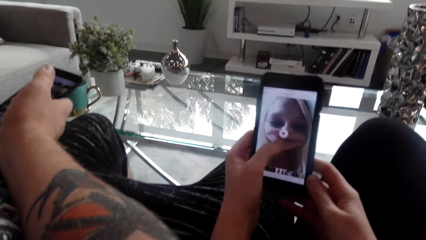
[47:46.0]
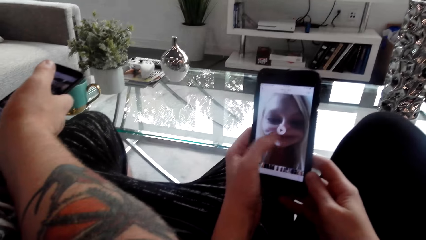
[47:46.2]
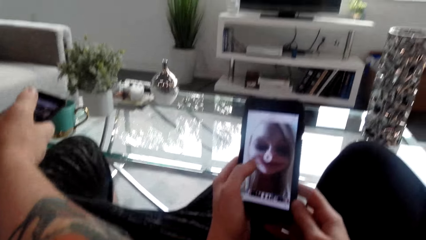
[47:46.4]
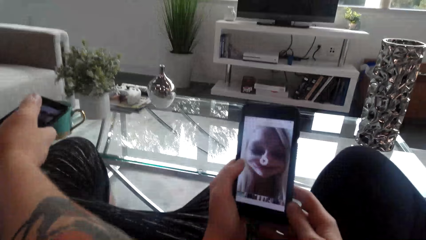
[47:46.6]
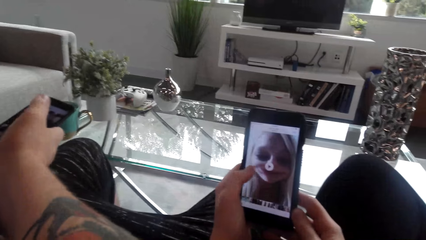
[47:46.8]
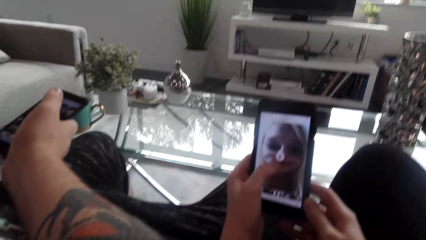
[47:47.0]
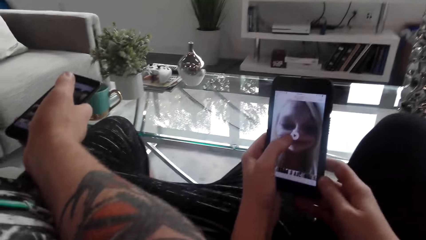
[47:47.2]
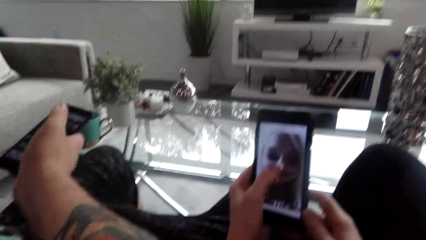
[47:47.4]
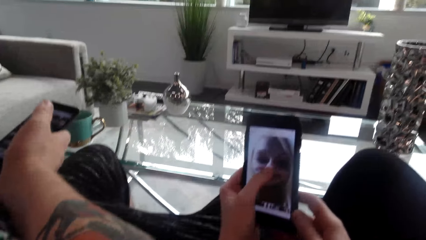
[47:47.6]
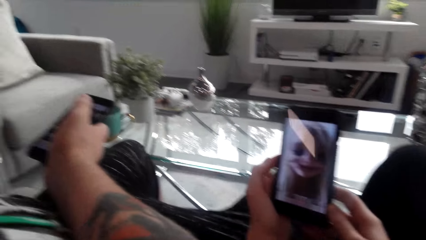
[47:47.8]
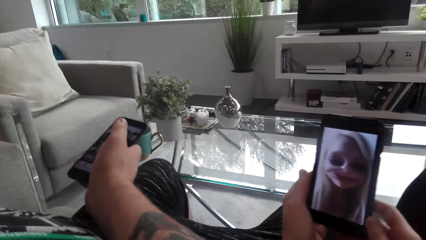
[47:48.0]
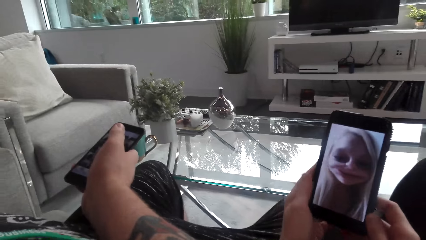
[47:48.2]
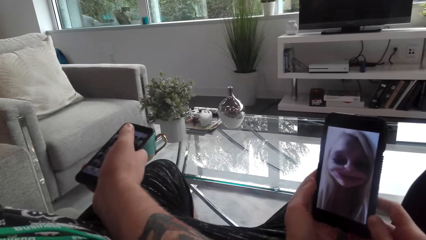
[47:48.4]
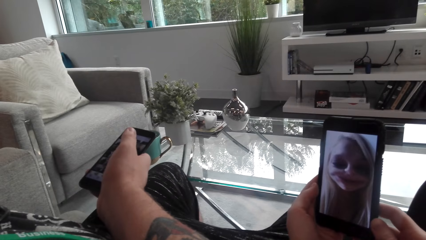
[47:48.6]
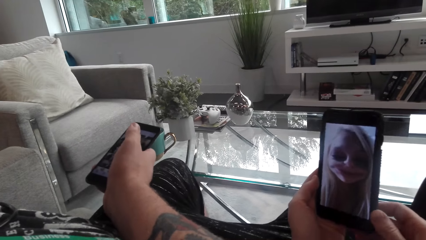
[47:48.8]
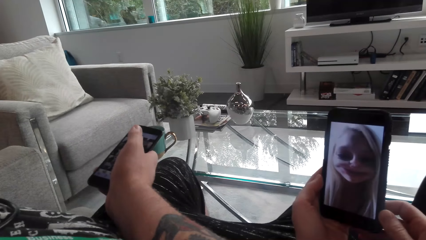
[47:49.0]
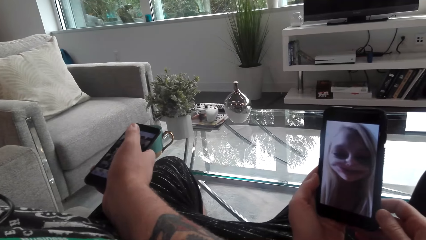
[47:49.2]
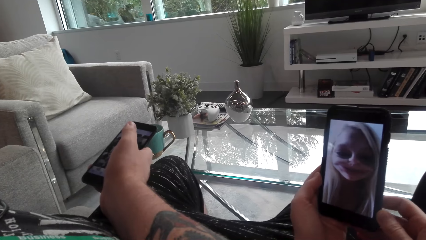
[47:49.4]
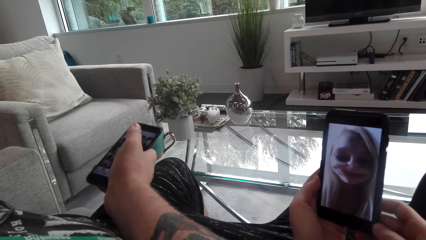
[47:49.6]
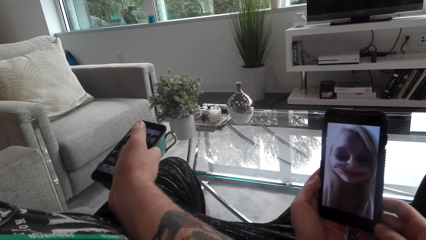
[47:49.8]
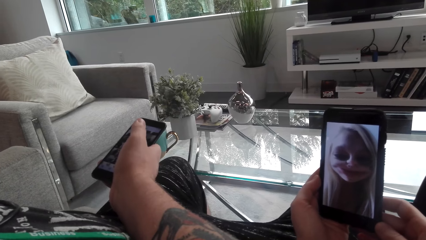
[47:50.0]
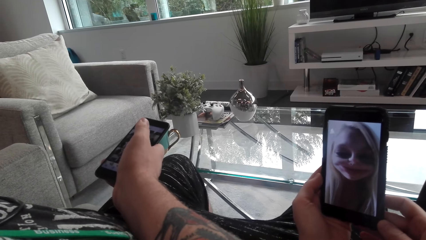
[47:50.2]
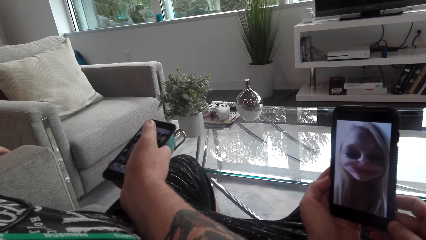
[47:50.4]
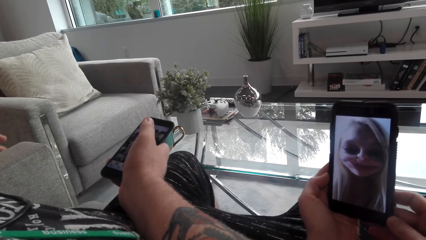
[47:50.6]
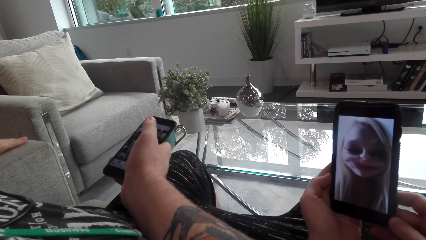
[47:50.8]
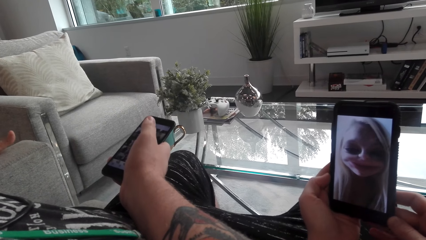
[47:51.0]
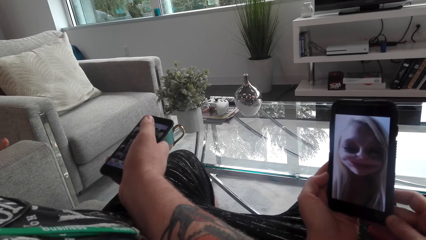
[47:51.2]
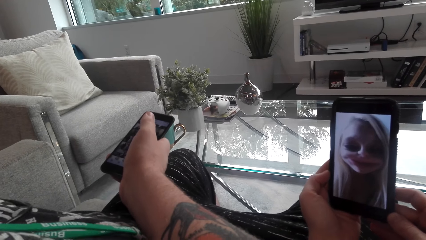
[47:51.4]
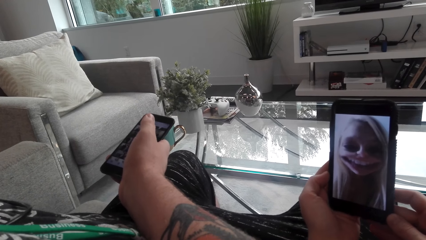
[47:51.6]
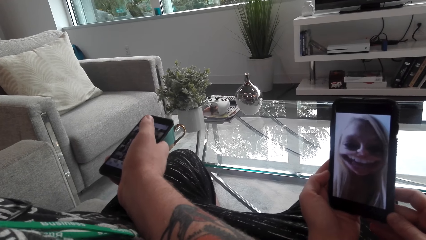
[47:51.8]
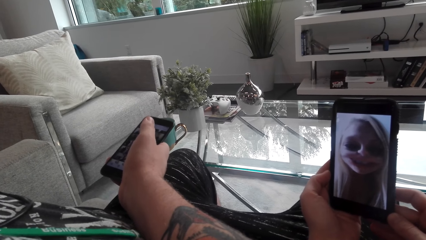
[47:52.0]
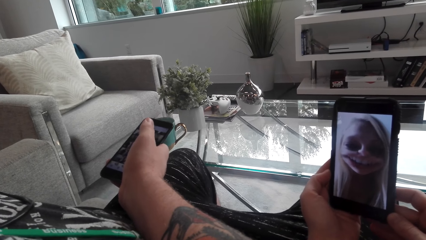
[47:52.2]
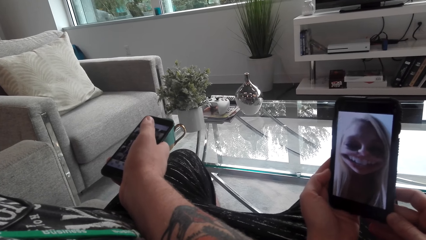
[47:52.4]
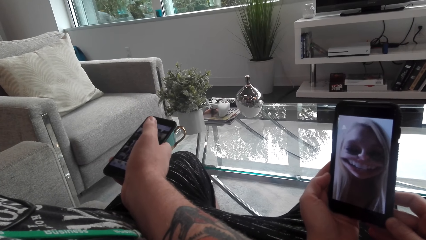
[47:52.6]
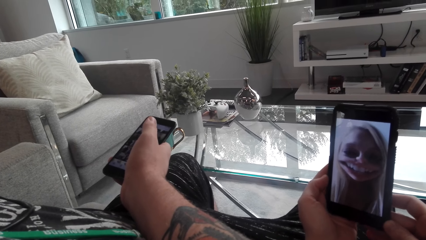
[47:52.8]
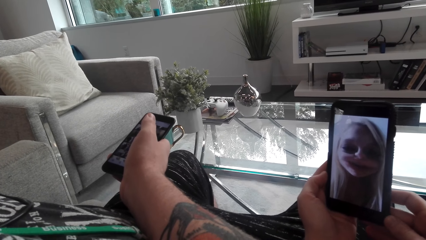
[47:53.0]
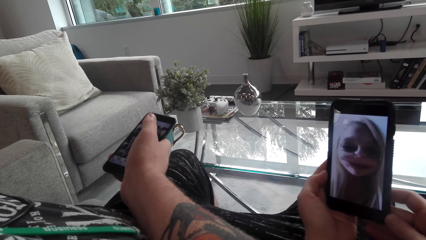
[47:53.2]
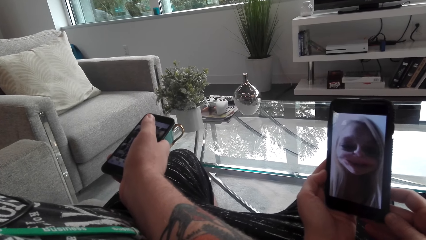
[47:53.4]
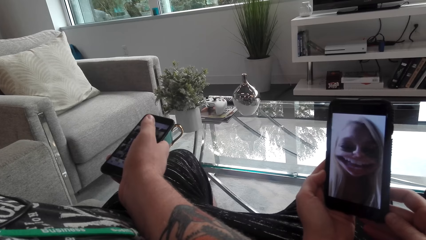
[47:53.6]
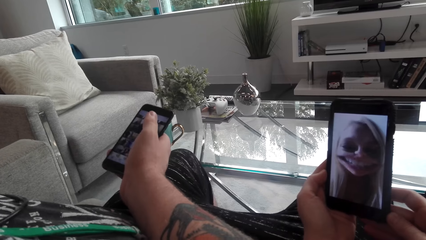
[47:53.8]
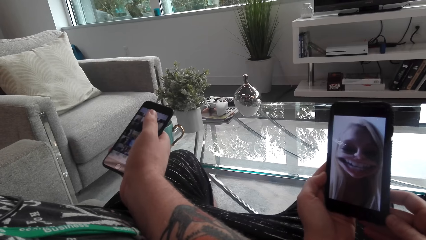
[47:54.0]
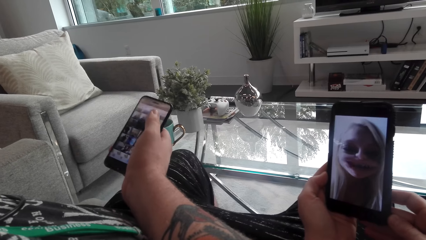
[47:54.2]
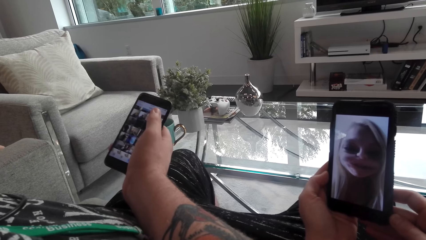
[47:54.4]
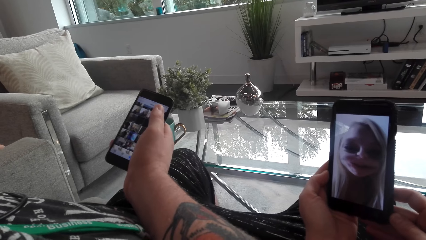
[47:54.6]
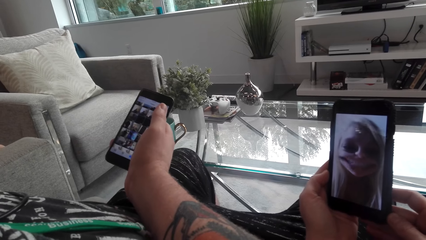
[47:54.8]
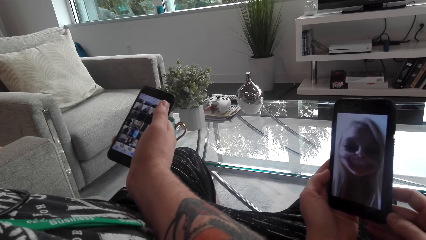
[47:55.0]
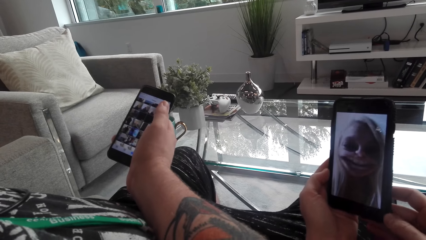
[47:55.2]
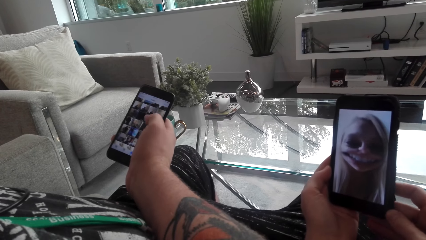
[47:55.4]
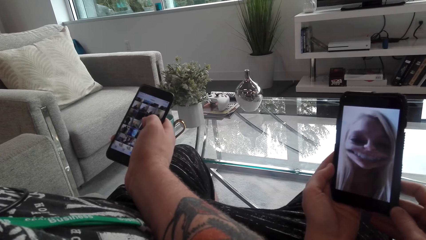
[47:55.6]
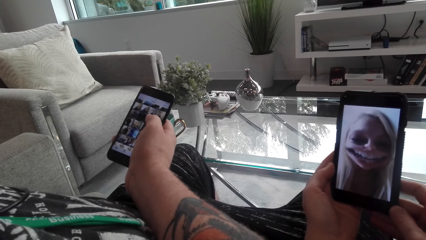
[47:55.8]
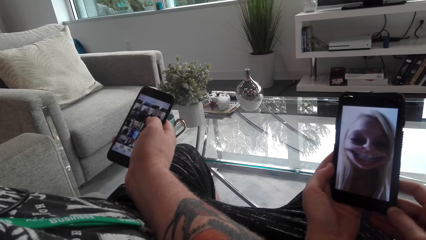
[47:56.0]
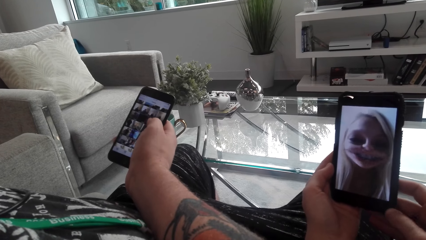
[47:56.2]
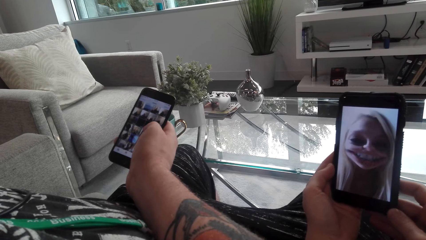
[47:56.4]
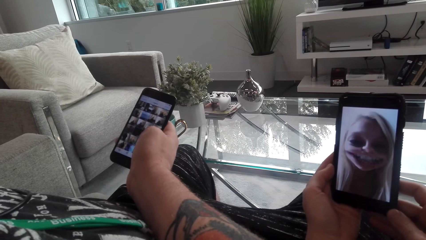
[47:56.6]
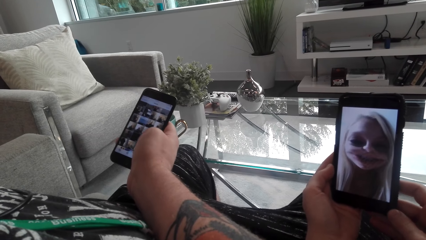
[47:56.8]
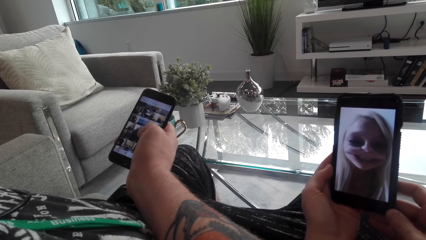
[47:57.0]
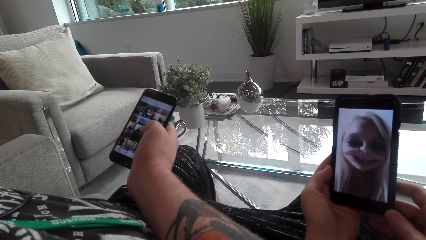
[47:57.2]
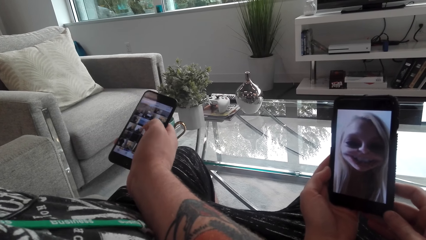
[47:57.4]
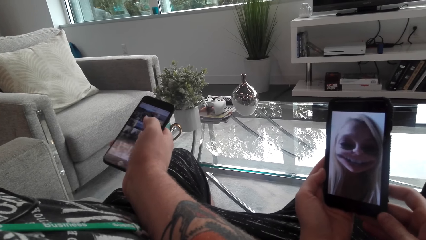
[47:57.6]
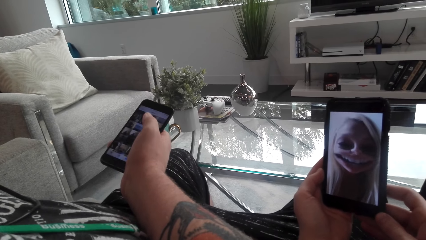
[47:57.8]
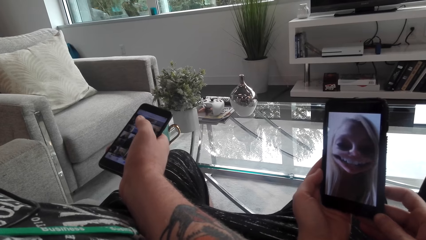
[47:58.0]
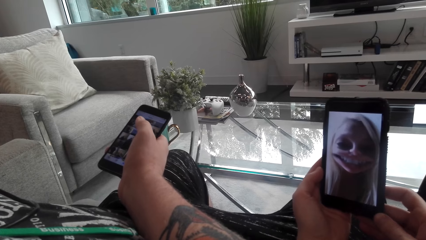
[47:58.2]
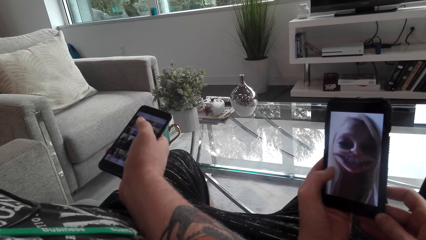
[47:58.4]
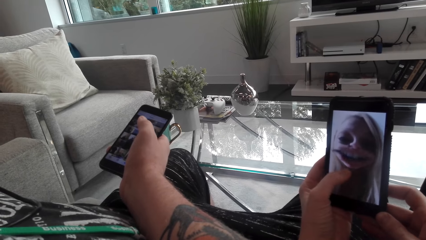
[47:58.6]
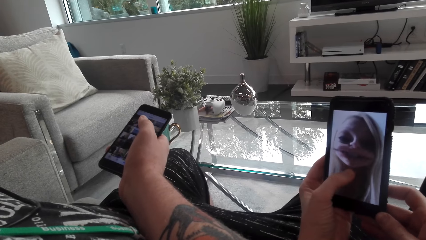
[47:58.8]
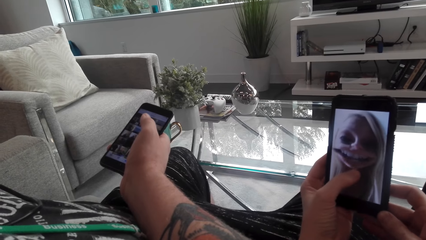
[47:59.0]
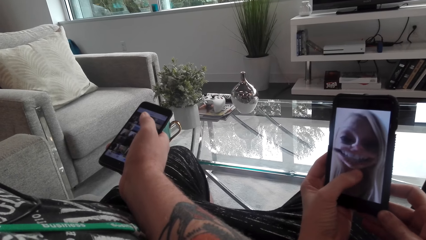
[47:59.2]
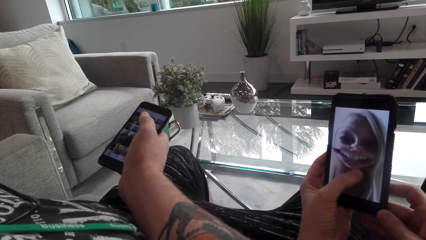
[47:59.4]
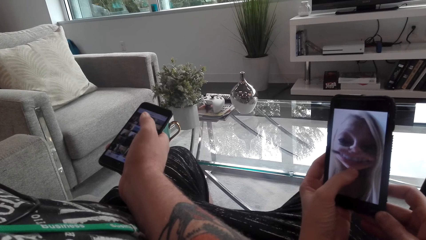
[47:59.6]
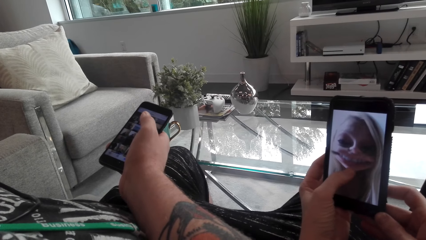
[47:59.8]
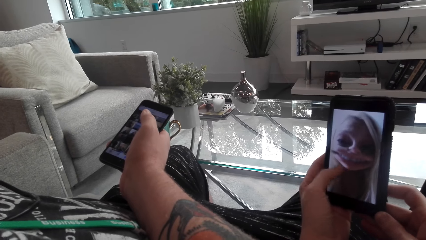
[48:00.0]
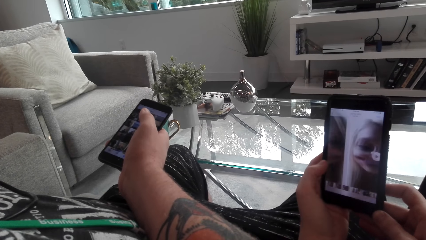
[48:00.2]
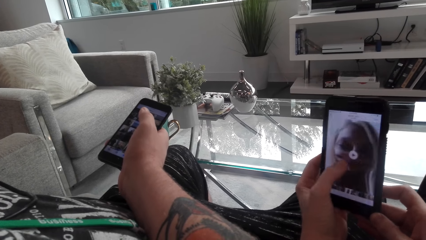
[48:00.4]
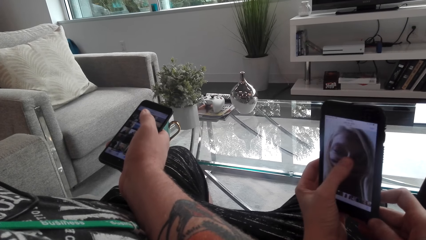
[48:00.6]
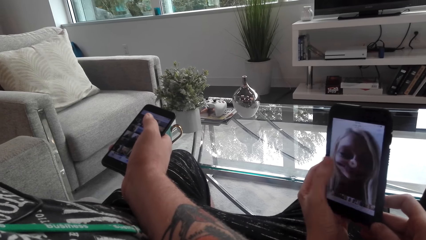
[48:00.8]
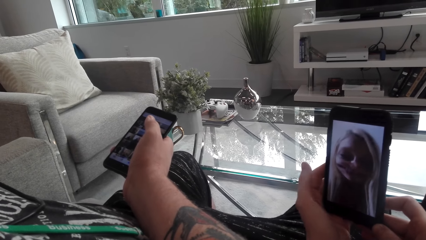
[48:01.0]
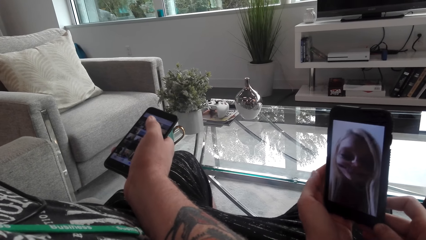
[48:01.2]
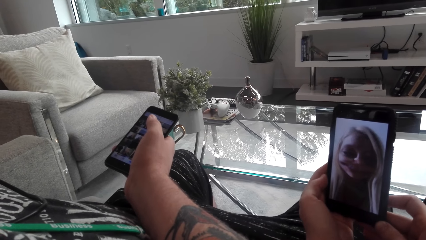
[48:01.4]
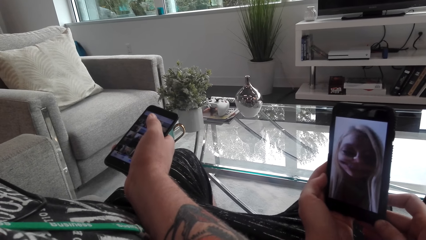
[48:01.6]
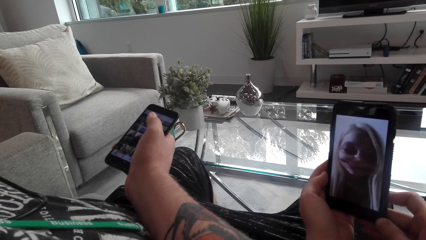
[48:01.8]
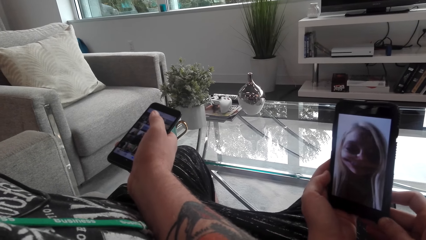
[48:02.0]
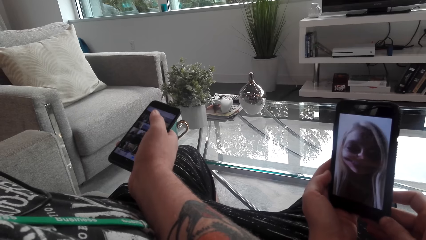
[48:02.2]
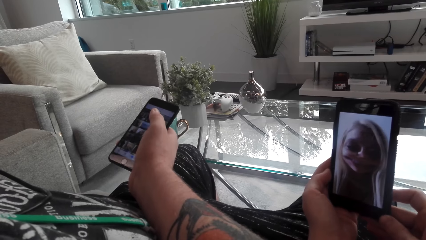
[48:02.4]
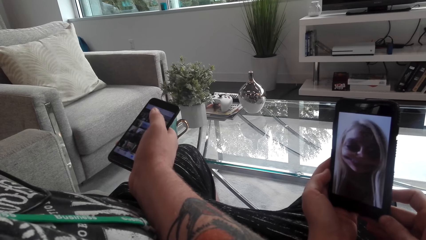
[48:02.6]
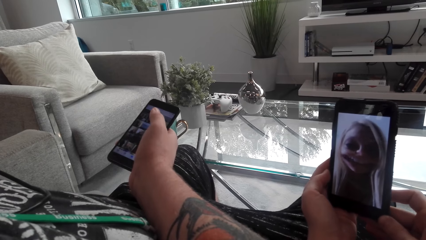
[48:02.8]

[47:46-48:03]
The camera wearer uses her phone. A man converses with the camera wearer. The camera wearer taps on the phone. The man uses his phone. The camera wearer watches a video on the phone. They swipe on the phone and tap on the phone.
